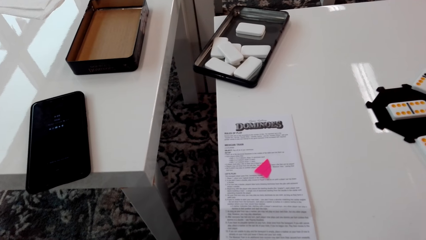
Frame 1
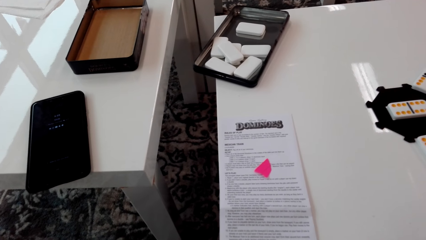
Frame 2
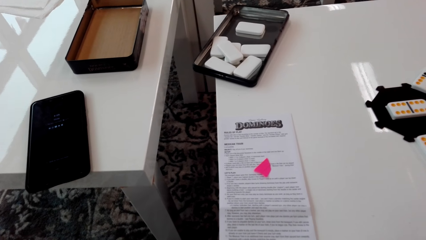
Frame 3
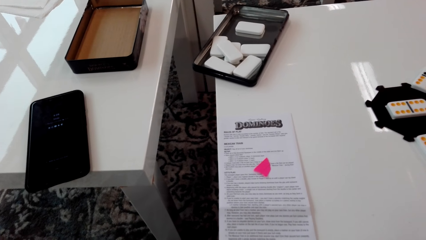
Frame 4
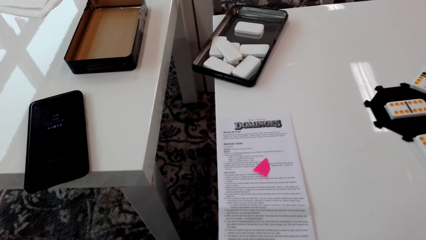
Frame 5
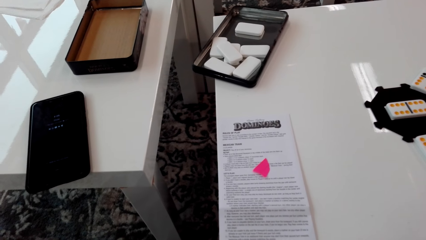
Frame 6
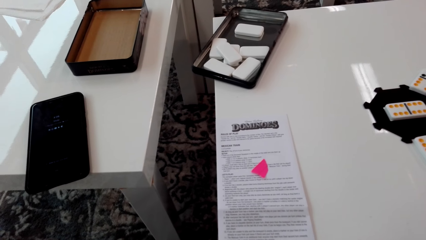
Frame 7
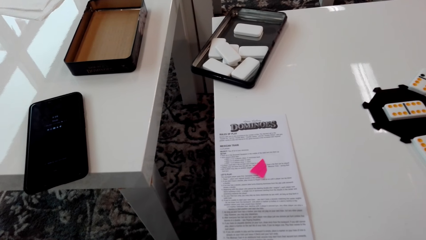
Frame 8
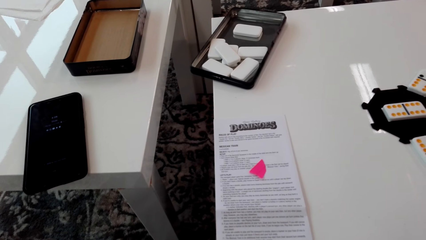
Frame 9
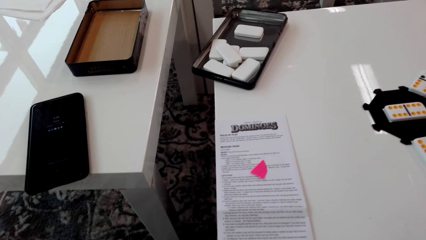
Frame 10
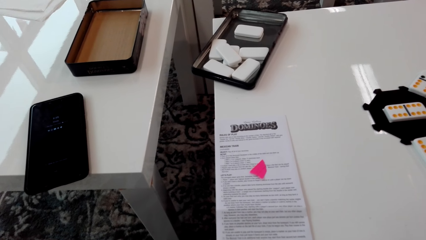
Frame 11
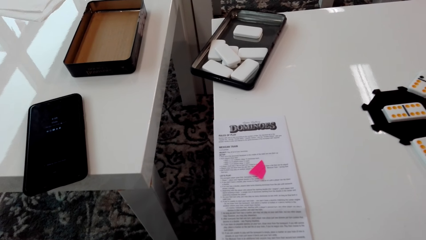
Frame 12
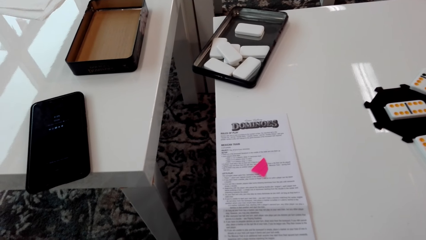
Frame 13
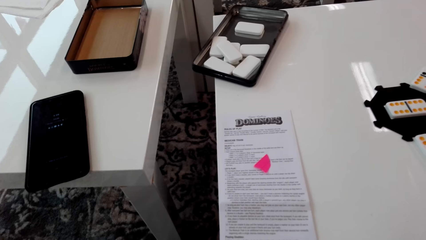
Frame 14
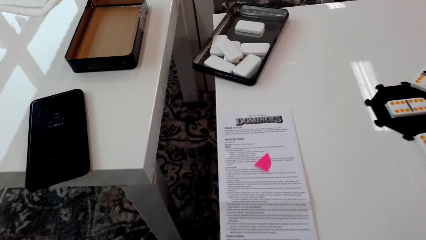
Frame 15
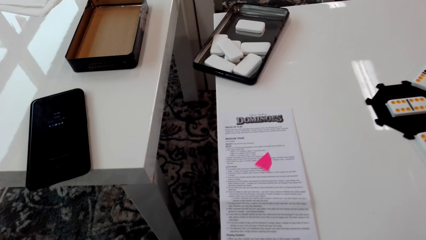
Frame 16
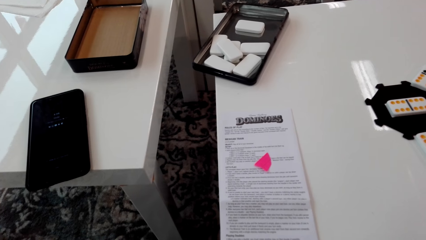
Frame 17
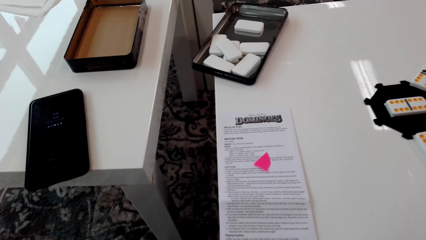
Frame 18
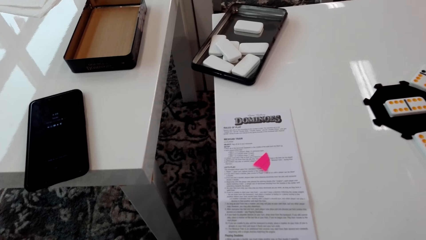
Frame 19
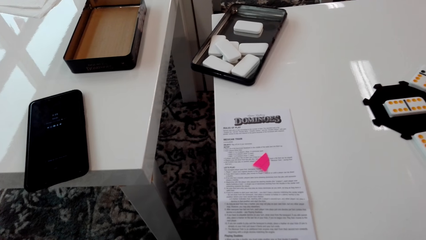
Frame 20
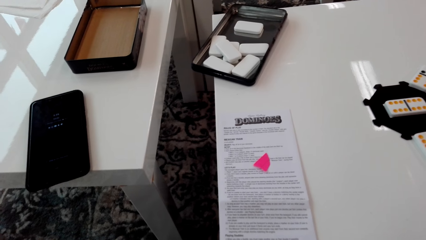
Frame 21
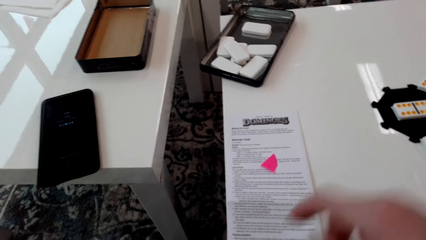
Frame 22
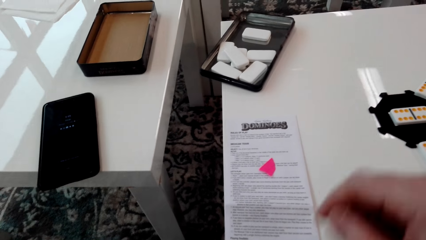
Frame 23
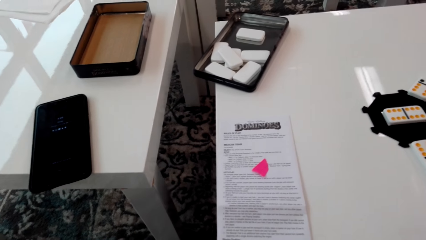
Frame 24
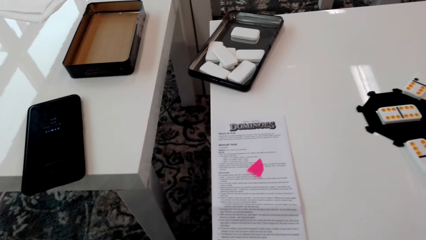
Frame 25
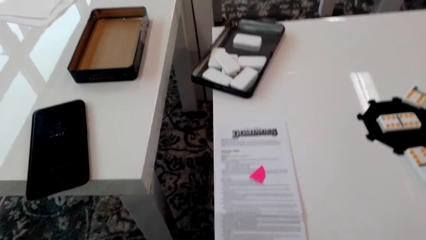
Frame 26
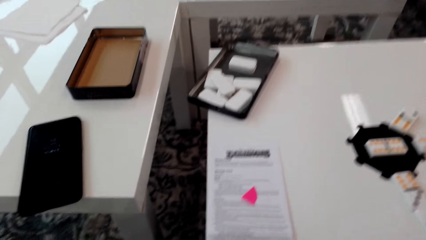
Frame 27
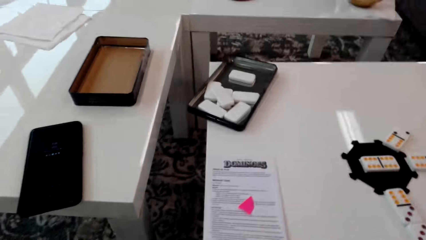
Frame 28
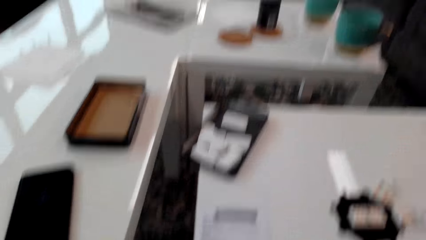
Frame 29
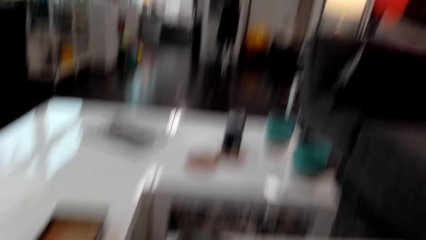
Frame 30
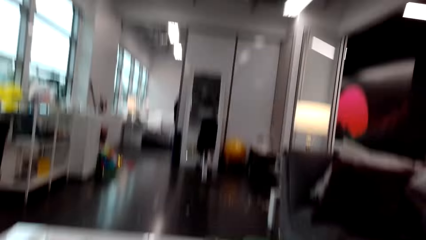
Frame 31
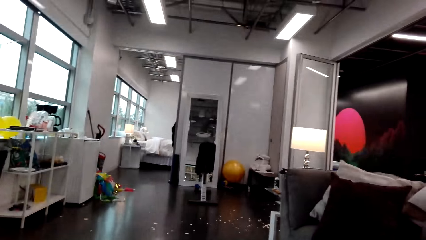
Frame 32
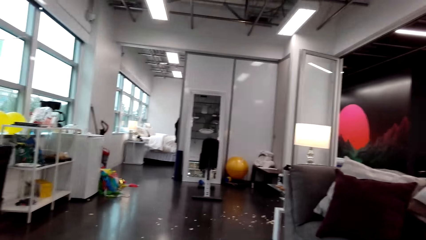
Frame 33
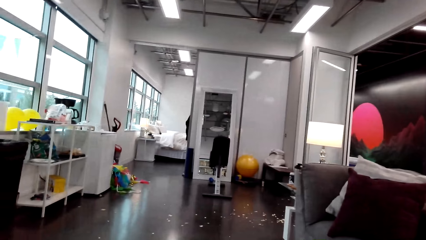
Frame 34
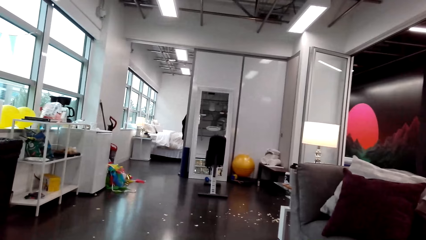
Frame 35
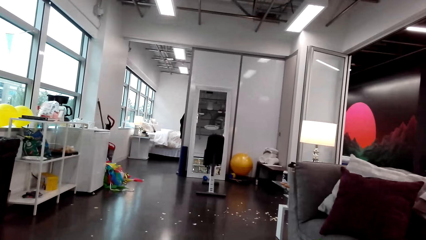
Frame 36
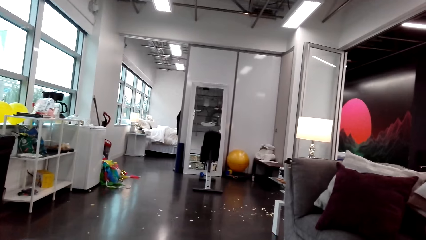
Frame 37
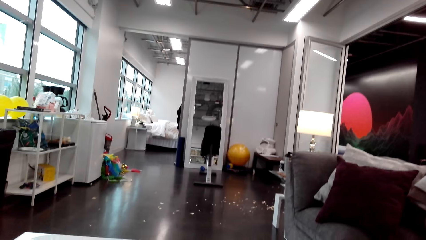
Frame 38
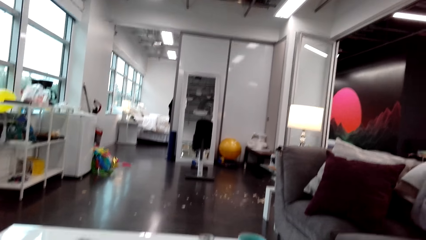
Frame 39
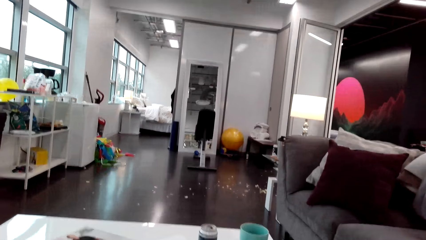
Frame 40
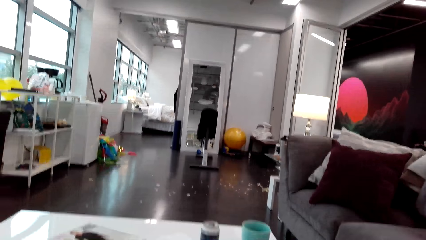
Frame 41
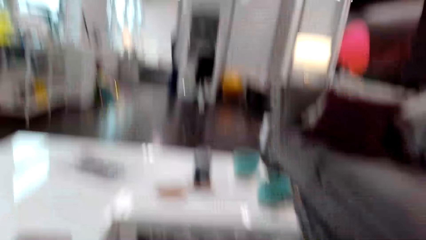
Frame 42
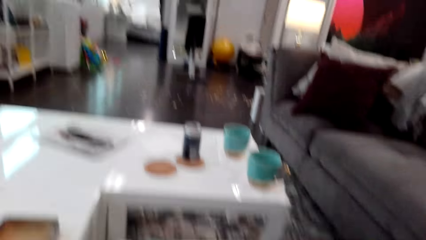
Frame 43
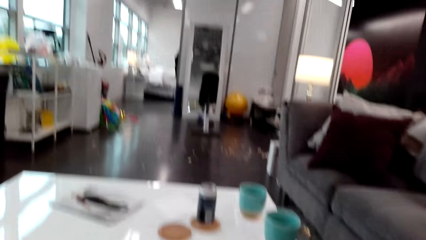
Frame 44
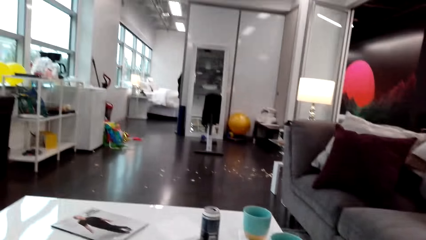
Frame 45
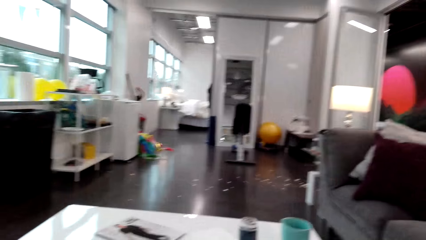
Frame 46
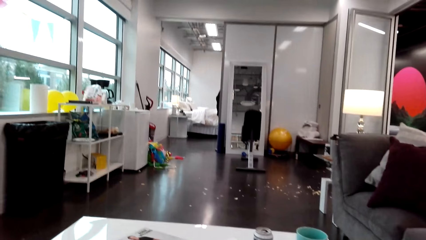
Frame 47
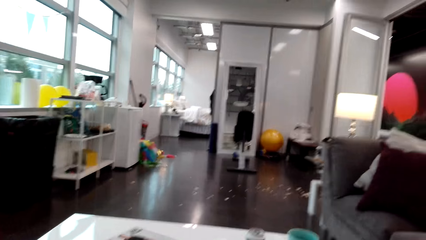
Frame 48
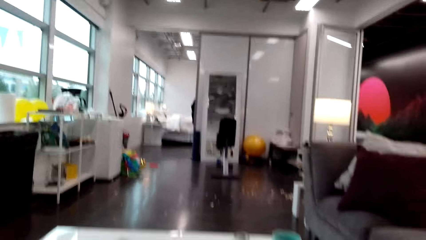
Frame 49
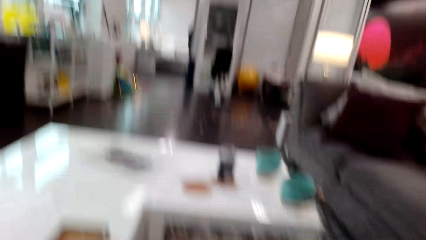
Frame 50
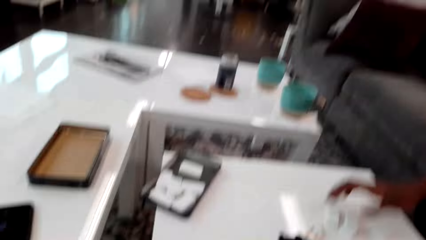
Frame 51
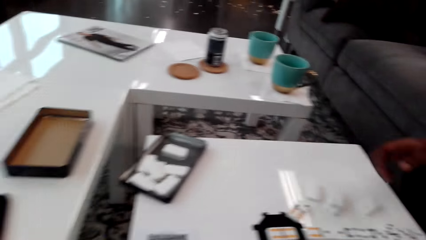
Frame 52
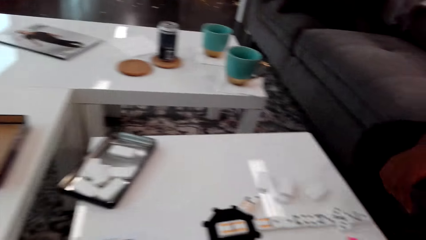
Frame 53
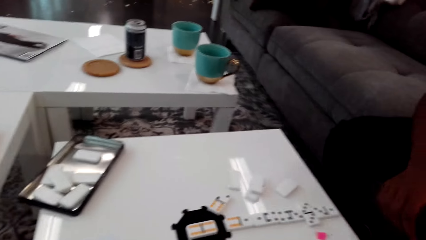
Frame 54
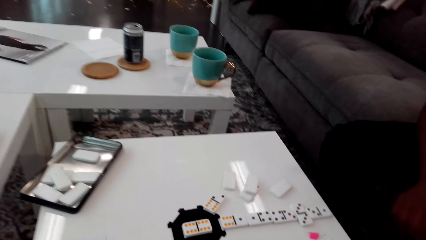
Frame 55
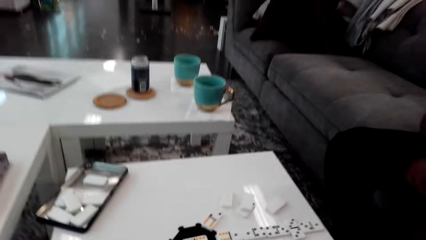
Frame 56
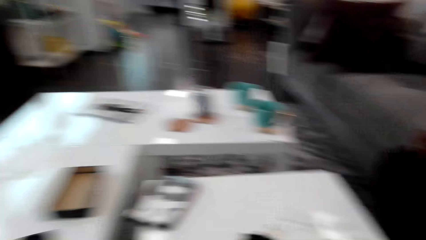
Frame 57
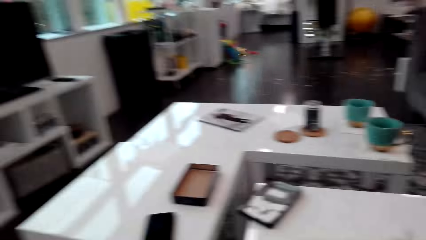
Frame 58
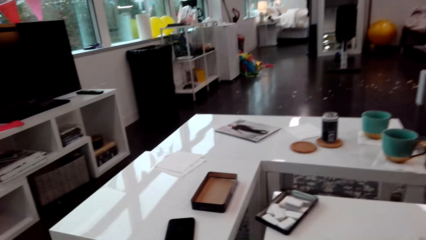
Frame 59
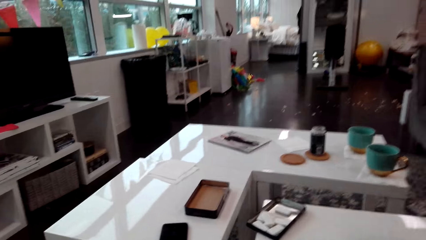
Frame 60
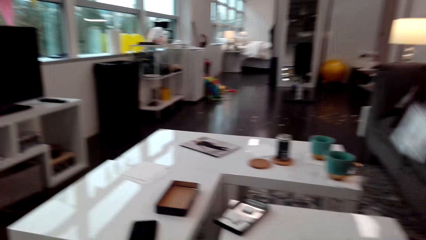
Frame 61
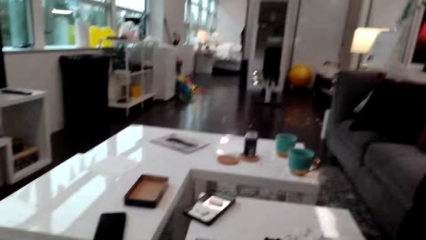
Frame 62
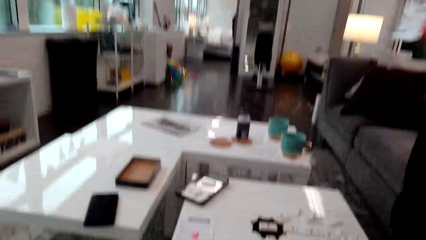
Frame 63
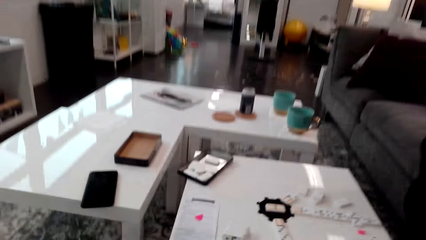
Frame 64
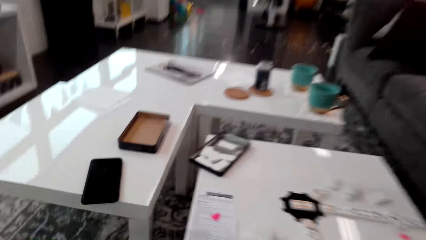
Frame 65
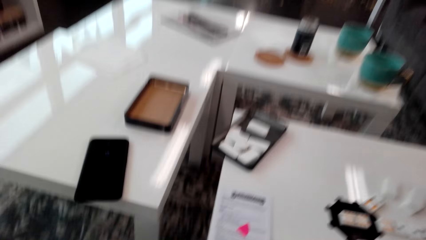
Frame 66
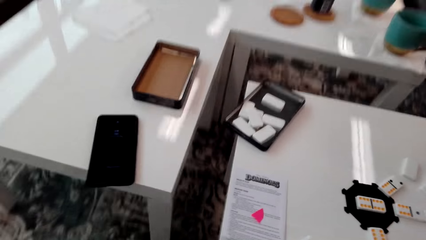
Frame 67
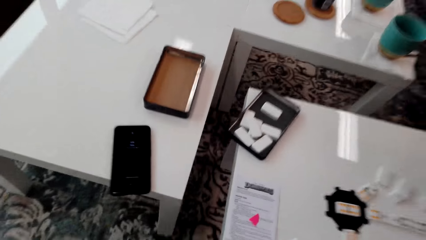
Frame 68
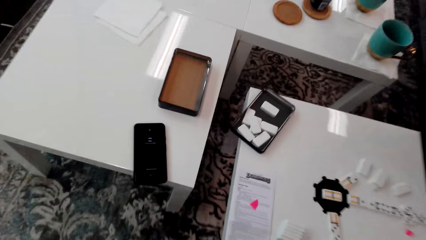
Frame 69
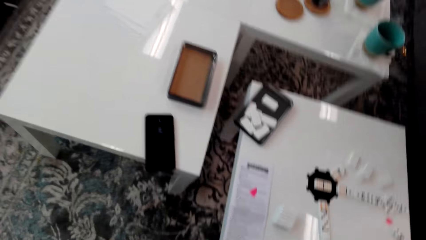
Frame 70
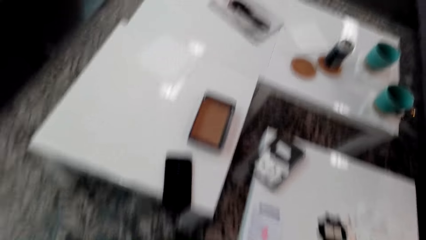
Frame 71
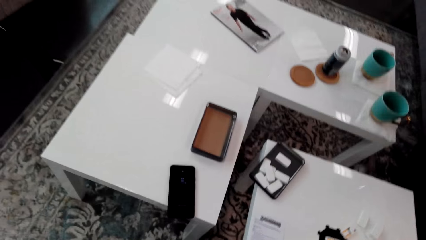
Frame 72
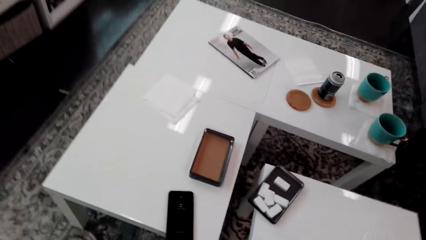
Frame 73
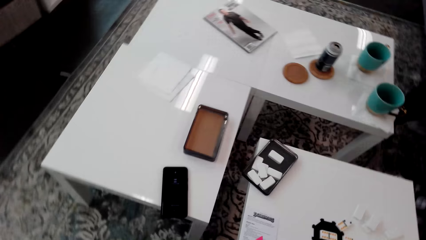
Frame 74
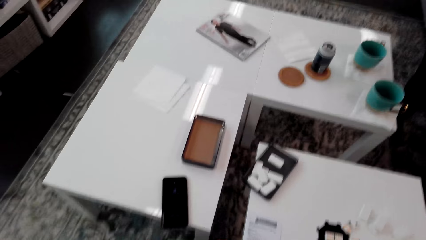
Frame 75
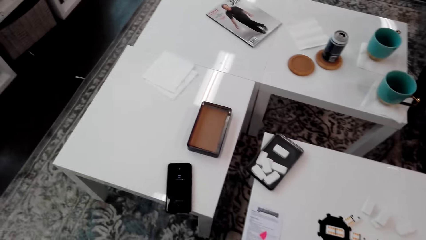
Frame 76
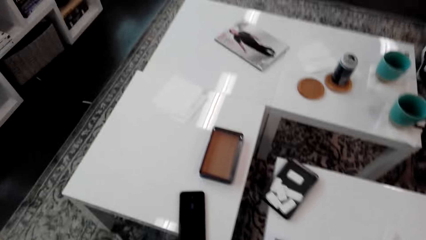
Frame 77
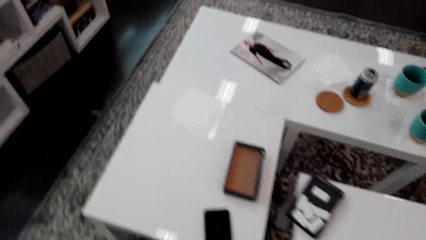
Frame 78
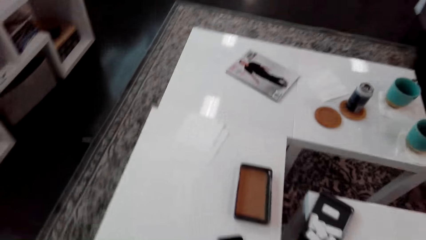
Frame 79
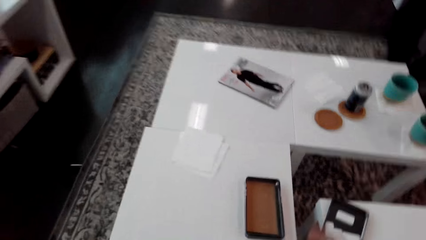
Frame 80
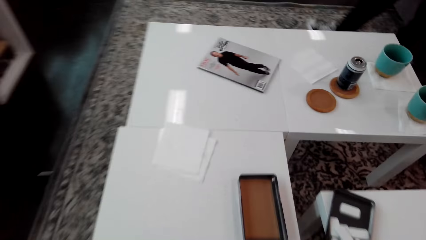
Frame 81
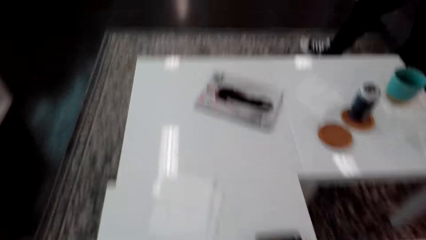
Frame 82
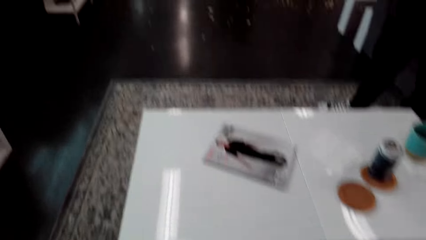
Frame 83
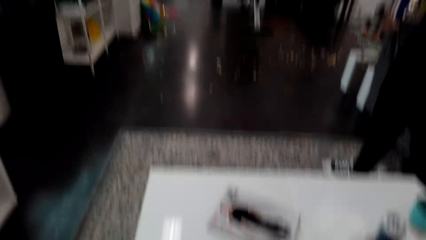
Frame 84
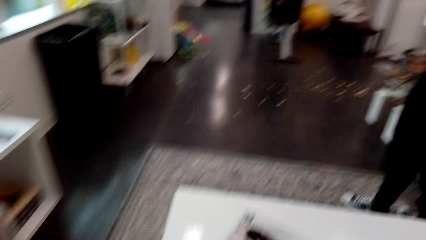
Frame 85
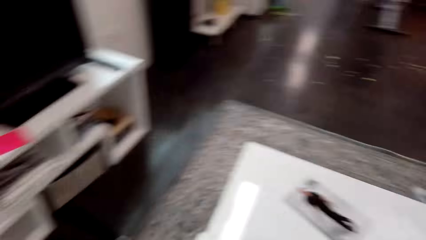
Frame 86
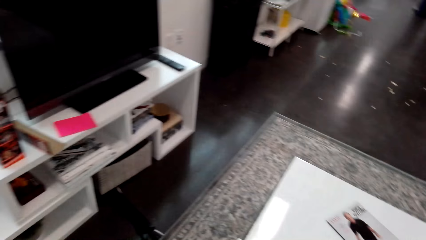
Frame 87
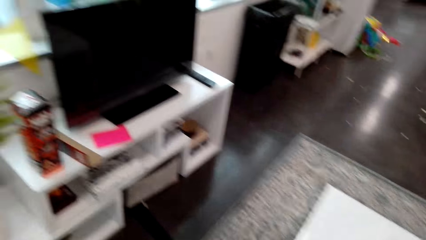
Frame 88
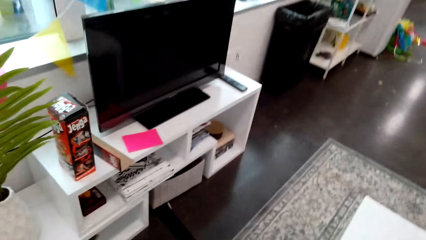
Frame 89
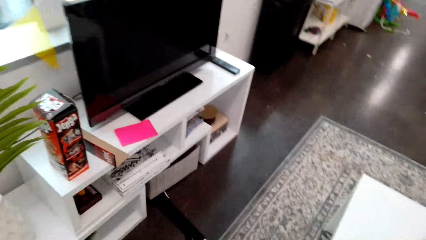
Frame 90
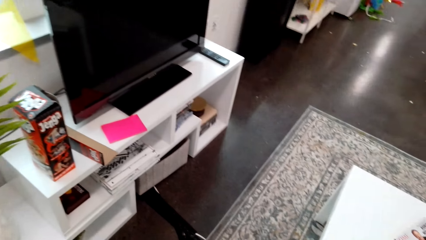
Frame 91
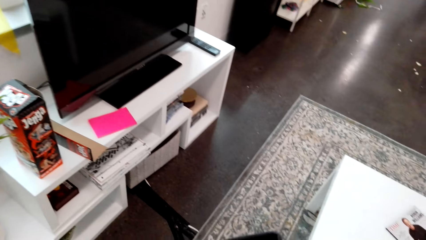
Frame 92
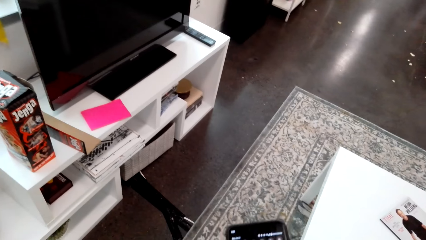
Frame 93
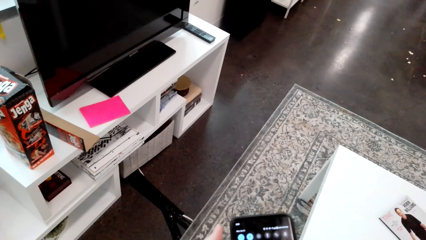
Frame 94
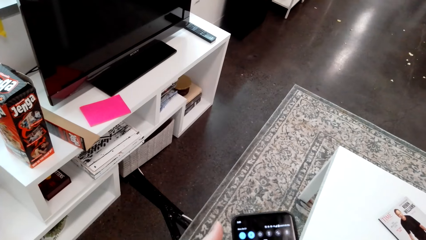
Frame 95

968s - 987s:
The camera wearer moves a paper and stares around. He moves his hand, looks up, and looks around. A man holds the dominoes and moves his hand. The camera wearer looks around, stands up, moves around, and moves his hand.
